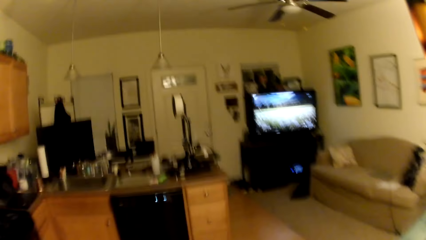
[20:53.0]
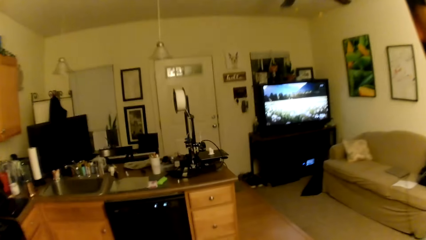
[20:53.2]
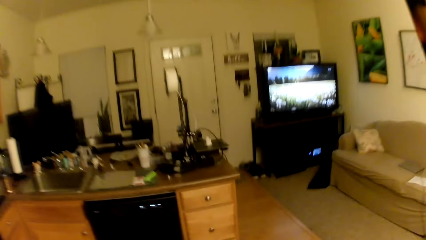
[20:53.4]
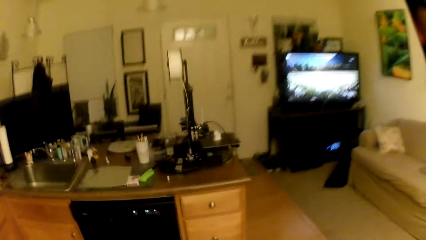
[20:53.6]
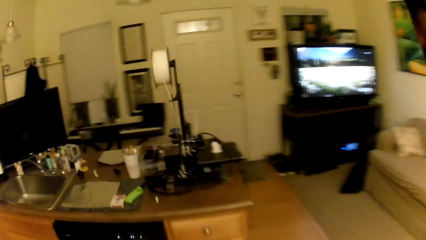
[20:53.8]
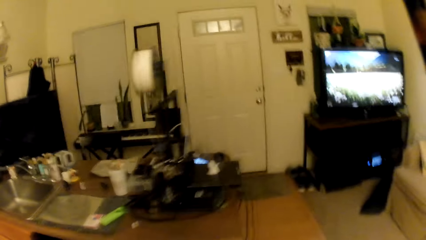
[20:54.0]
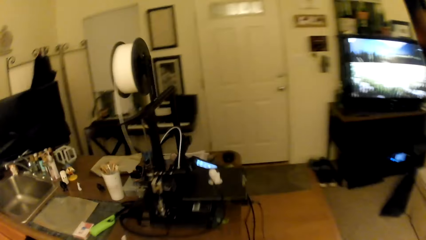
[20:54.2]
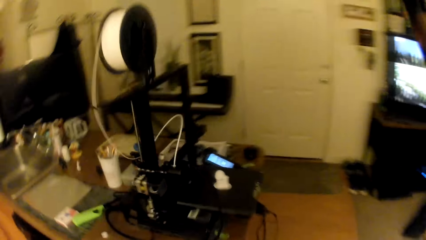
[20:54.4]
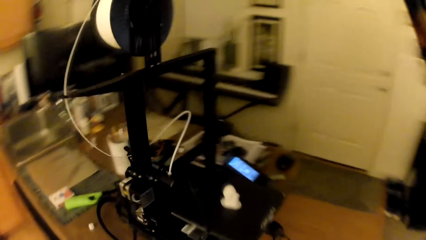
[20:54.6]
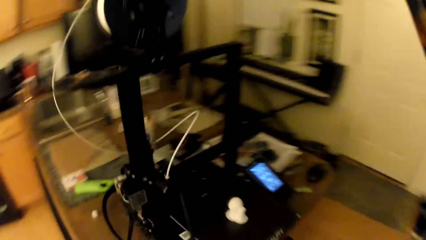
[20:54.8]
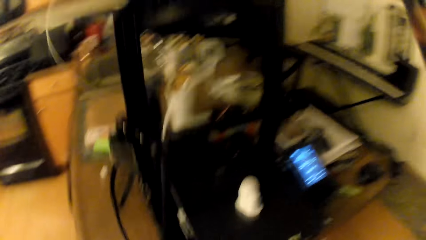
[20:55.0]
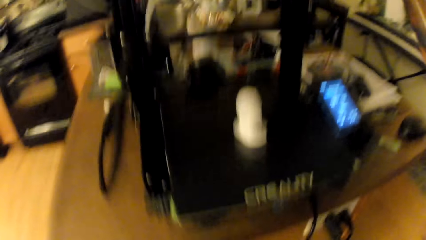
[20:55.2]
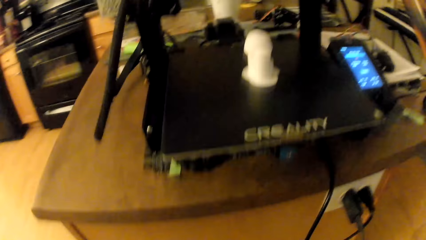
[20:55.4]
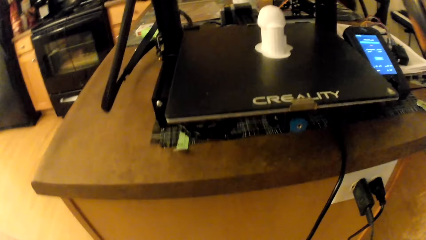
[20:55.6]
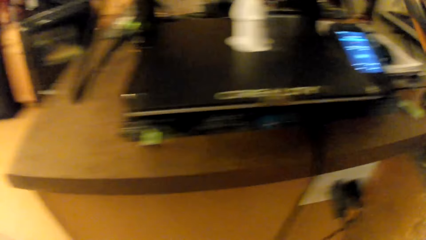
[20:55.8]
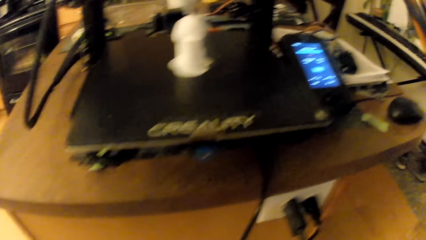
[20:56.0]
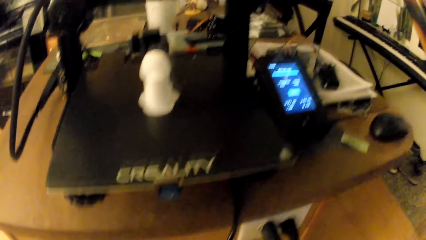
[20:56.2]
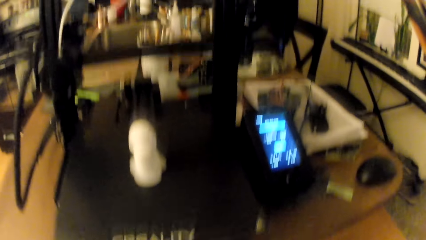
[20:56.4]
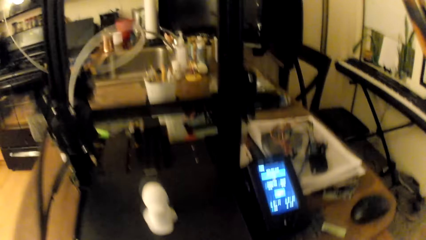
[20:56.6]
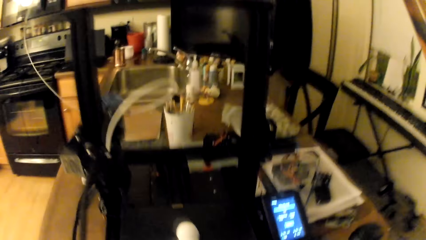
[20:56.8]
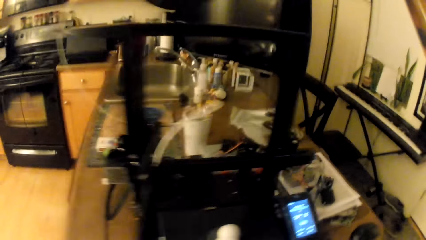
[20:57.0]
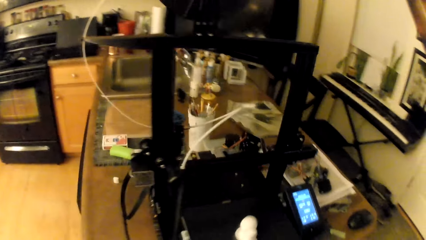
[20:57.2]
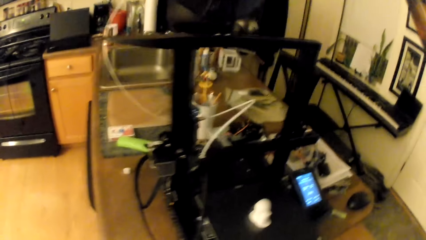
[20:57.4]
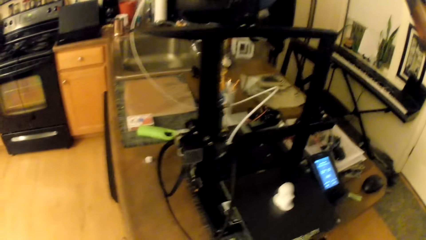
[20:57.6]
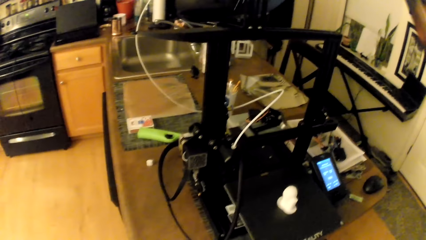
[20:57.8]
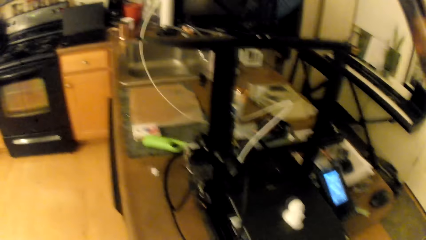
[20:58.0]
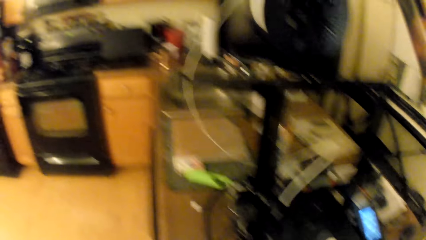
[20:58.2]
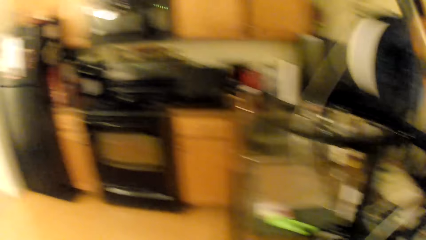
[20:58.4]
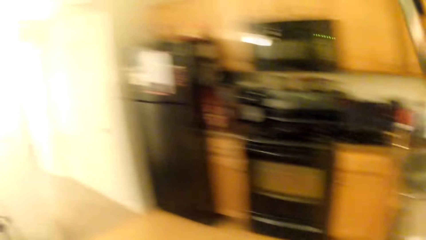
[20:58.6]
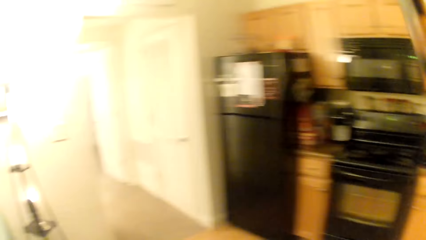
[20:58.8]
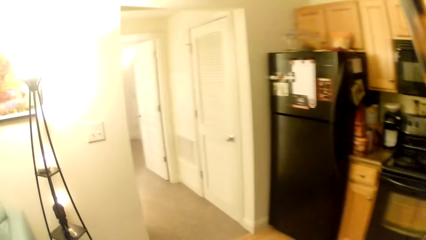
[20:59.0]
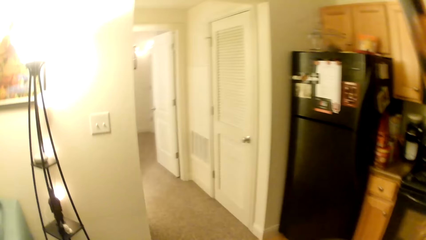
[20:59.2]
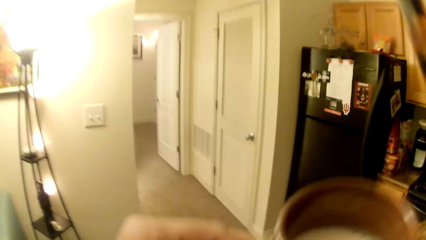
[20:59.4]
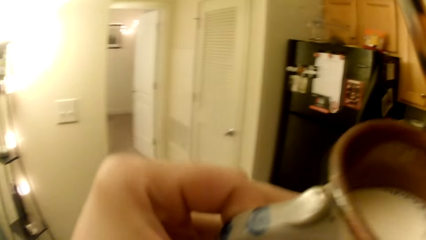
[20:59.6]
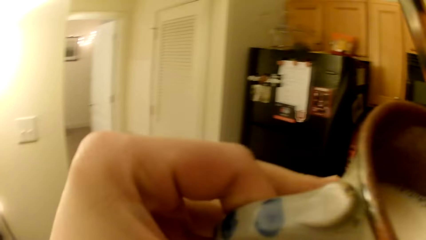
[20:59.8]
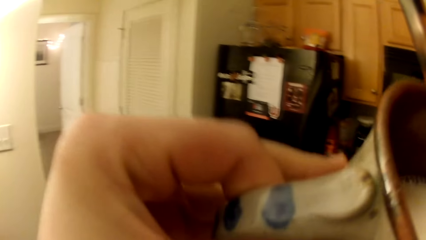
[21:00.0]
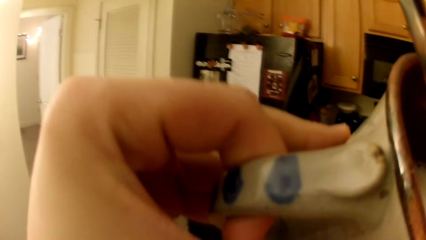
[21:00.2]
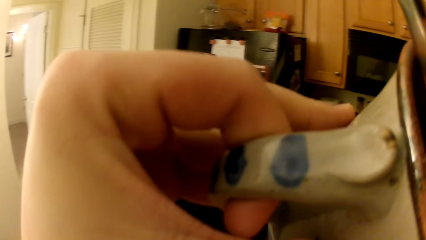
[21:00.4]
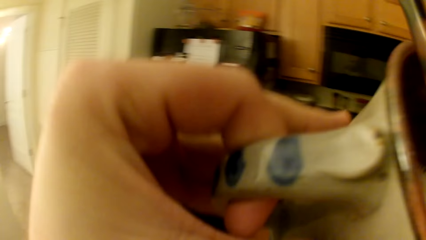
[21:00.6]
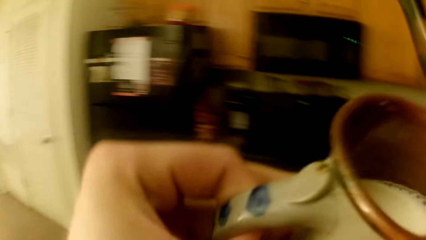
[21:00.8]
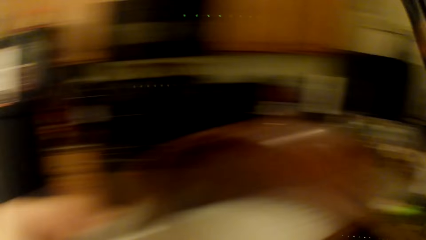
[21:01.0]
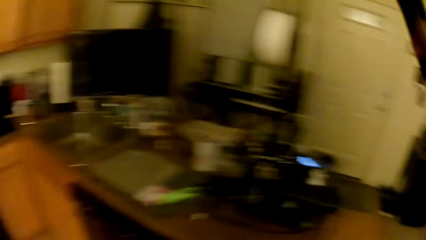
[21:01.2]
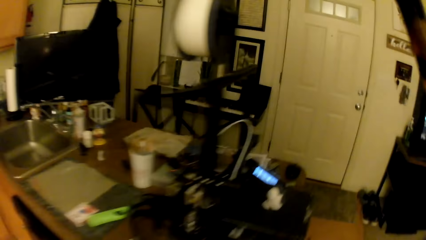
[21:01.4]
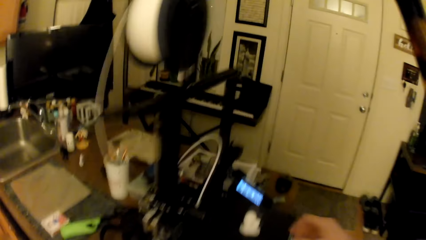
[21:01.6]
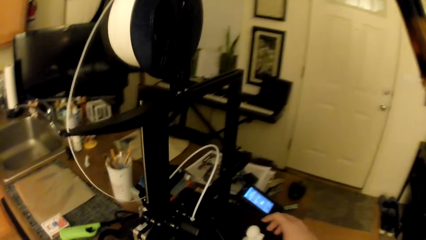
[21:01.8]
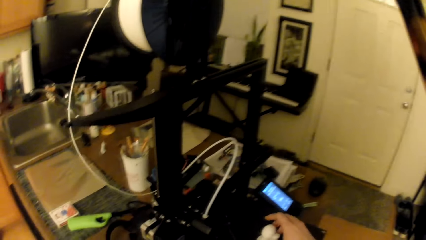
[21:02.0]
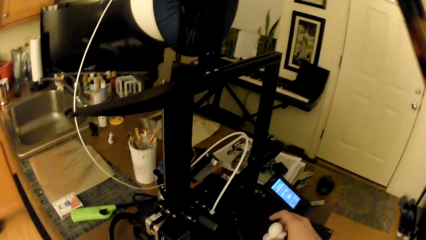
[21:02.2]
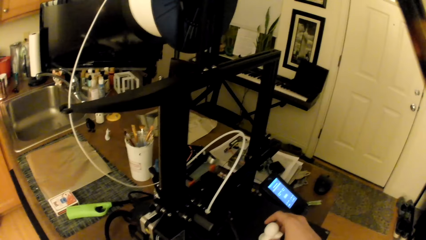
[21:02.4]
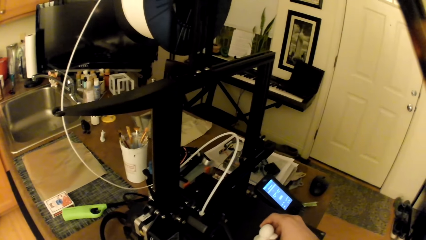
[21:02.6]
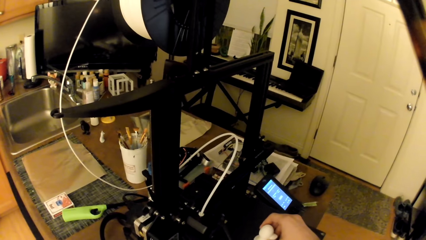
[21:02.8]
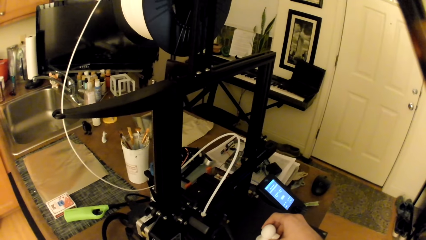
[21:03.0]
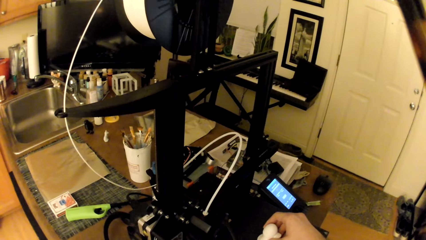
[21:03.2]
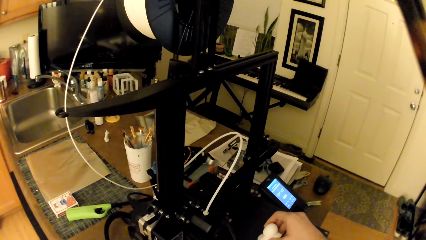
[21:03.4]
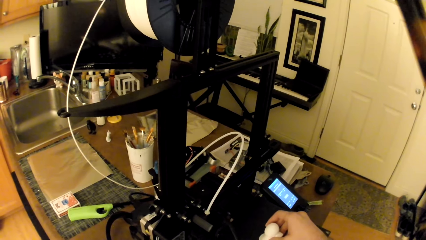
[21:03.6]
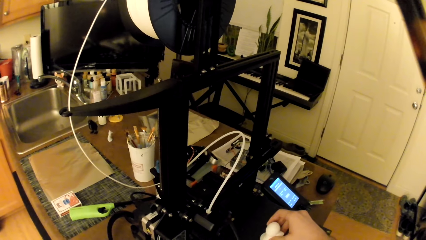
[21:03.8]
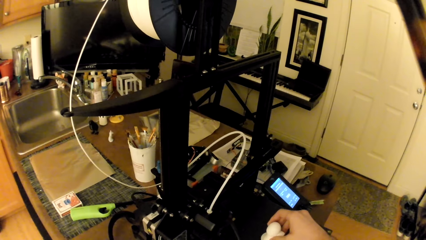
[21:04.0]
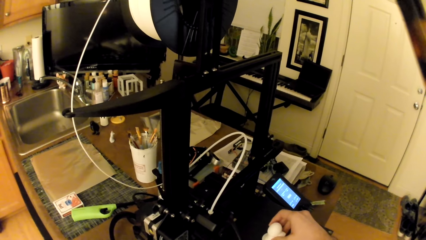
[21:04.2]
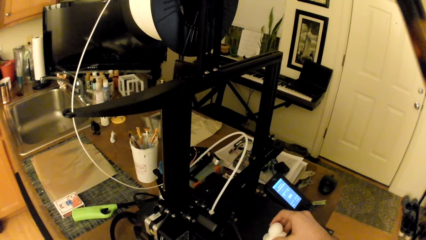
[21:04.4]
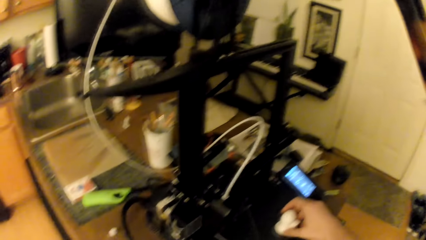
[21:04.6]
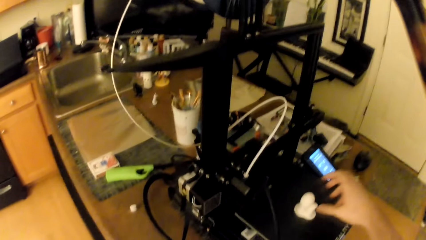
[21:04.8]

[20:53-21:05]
The camera wearer looks for something. He raises the cup of milk to his face with his left hand. He walks around the house. He drinks something. He touches a white toy on a table with his right hand.

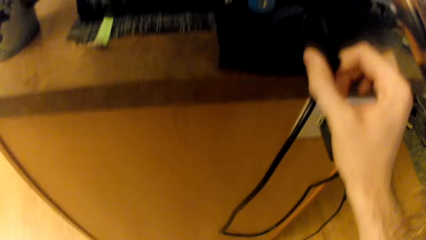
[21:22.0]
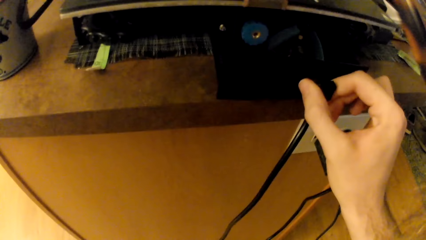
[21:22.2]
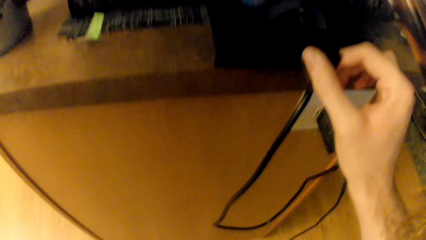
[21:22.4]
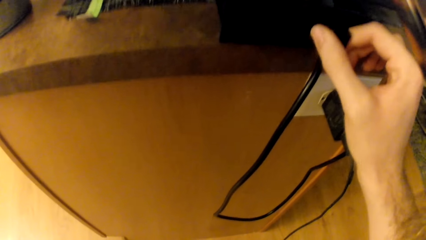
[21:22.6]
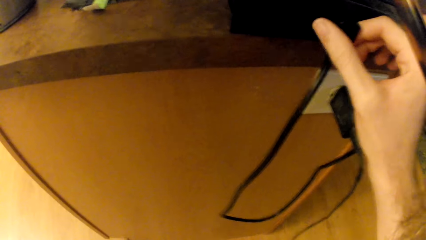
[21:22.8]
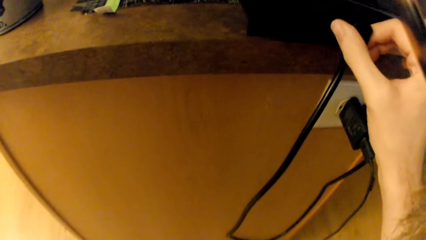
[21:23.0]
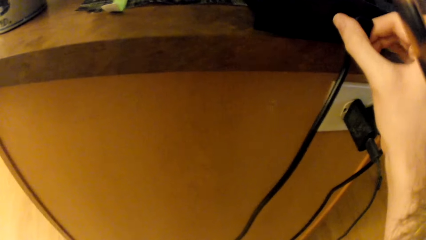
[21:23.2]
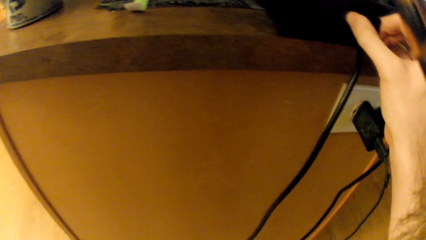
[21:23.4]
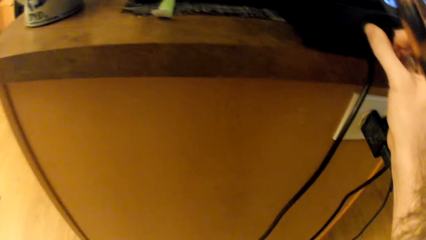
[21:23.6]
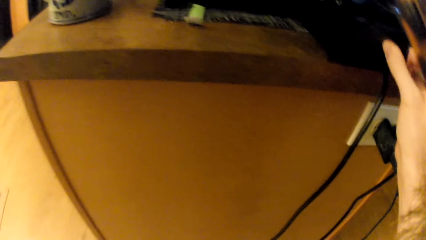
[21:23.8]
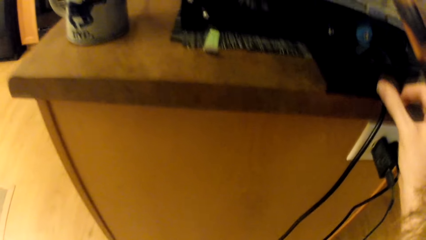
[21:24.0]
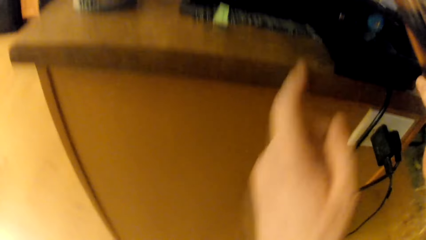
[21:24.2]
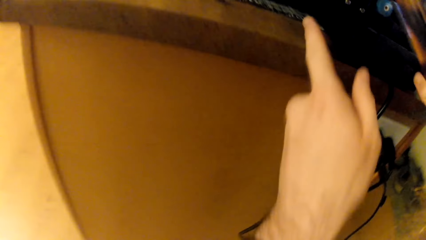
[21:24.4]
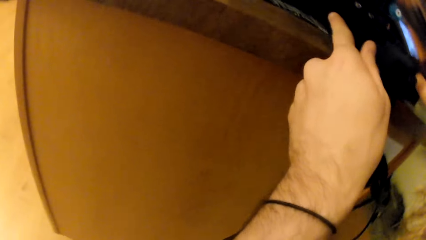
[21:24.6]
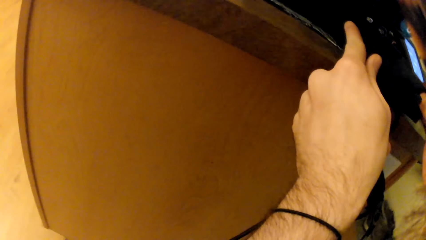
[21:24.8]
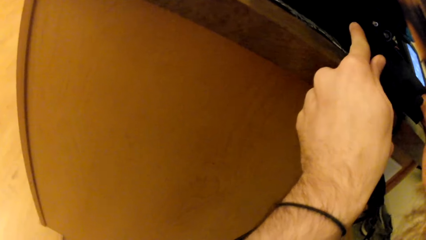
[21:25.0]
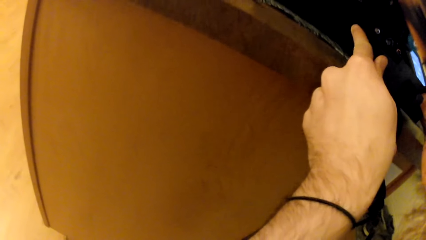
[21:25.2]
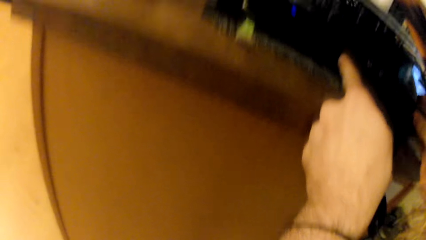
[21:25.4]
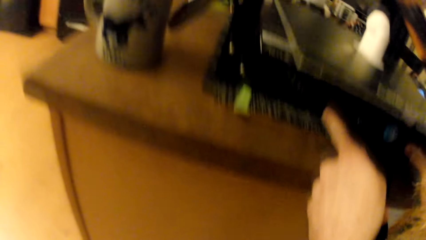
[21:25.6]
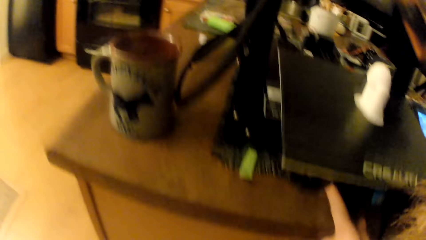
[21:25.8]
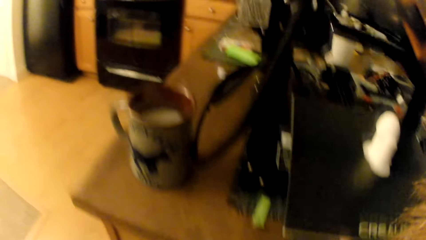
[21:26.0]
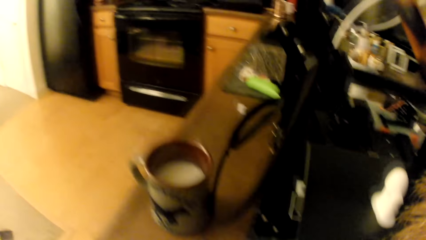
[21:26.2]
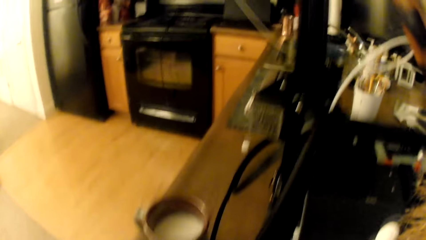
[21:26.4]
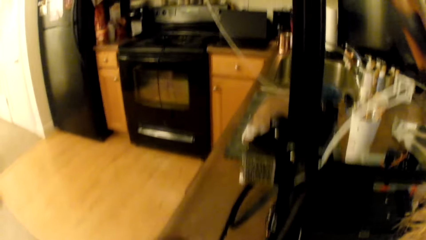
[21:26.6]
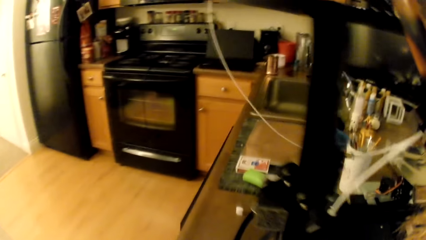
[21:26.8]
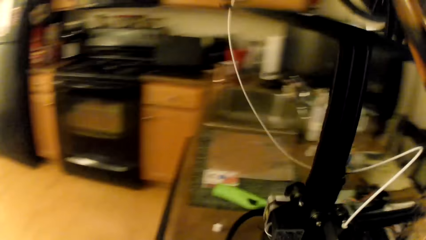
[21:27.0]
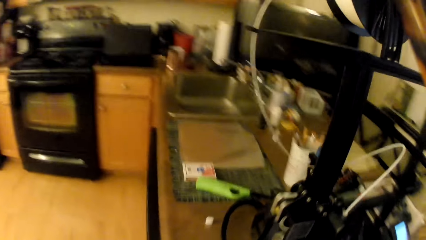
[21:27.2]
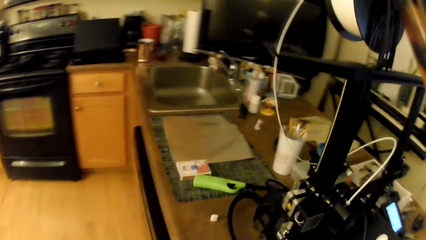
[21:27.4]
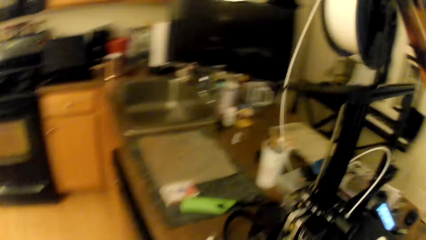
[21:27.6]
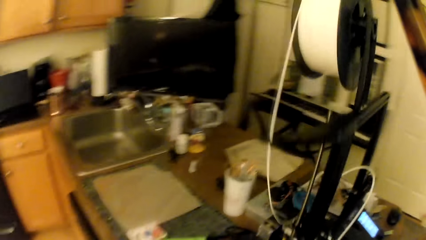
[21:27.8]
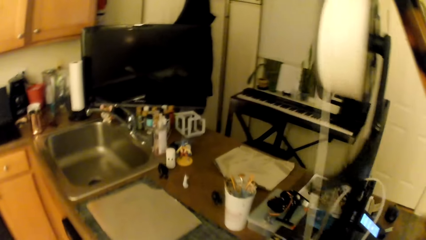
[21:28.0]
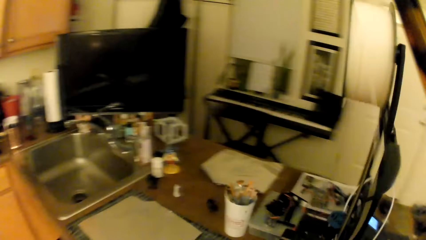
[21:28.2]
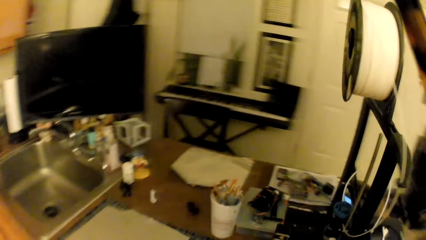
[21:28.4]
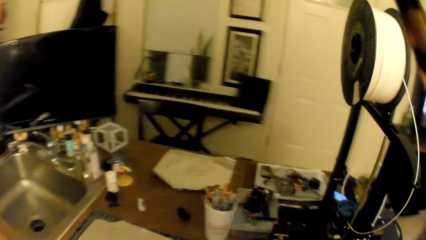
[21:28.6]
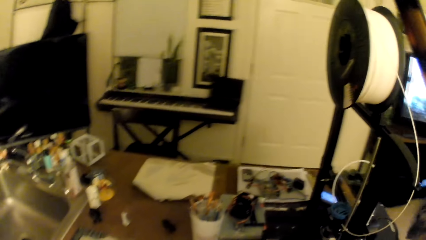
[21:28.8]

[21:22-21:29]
The camera wearer looks for something. They adjust the tray with both hands. They push something. They walk around the table.
